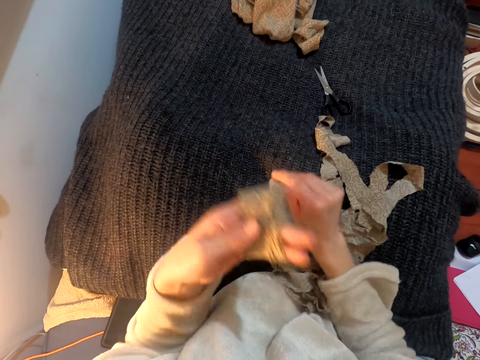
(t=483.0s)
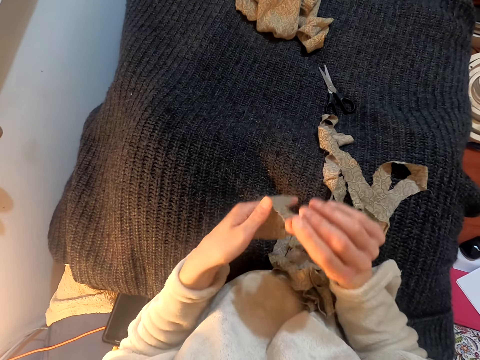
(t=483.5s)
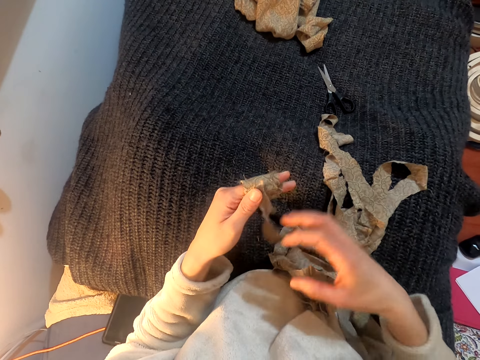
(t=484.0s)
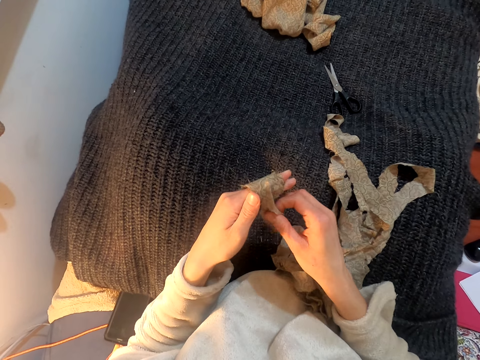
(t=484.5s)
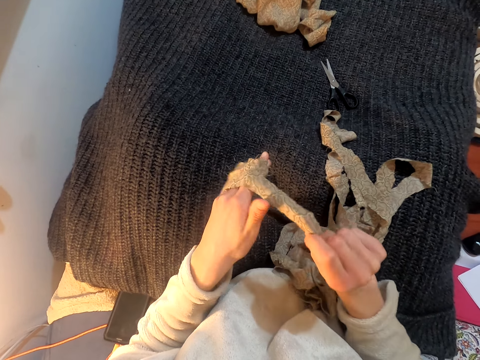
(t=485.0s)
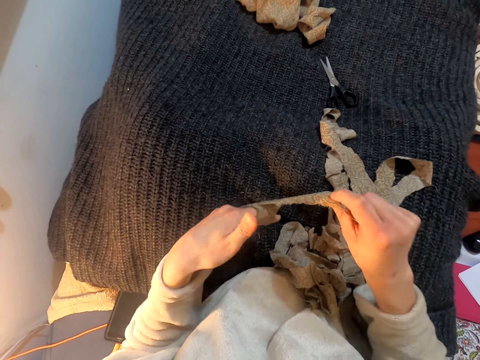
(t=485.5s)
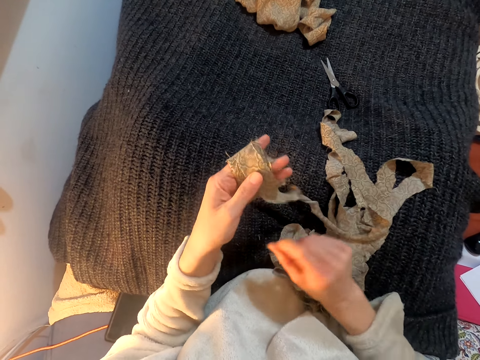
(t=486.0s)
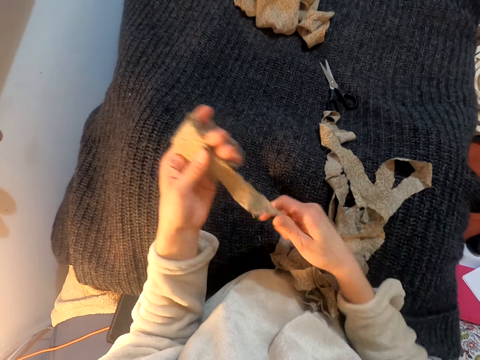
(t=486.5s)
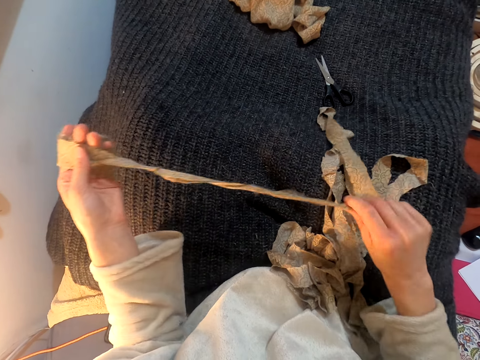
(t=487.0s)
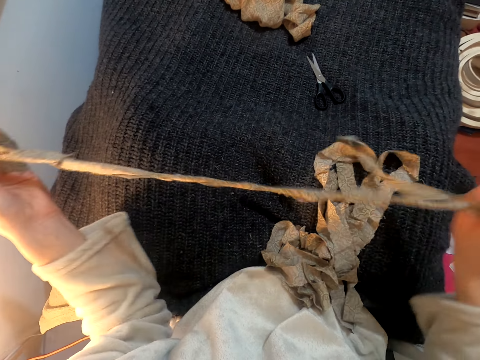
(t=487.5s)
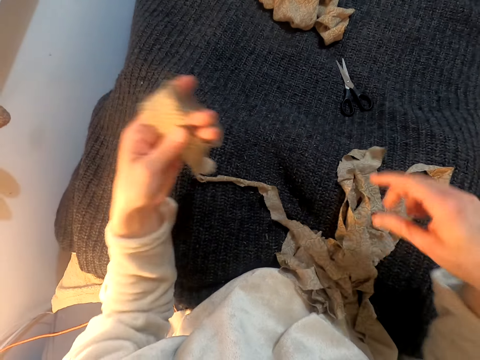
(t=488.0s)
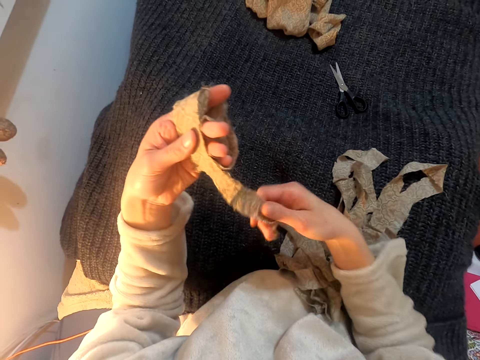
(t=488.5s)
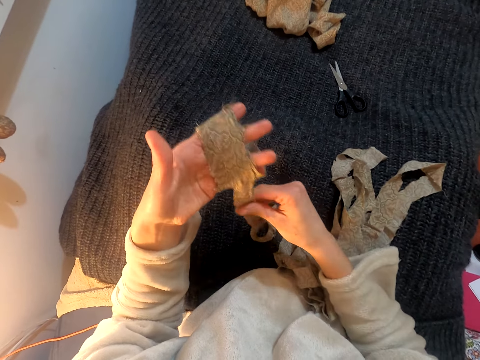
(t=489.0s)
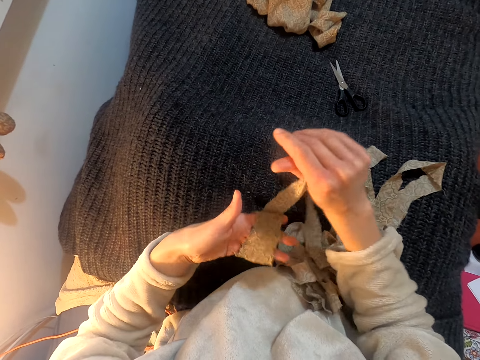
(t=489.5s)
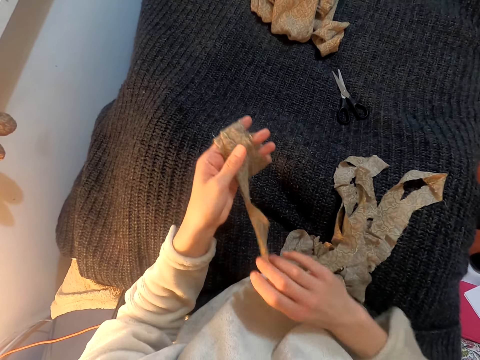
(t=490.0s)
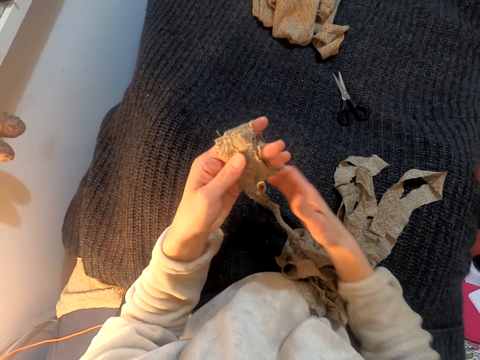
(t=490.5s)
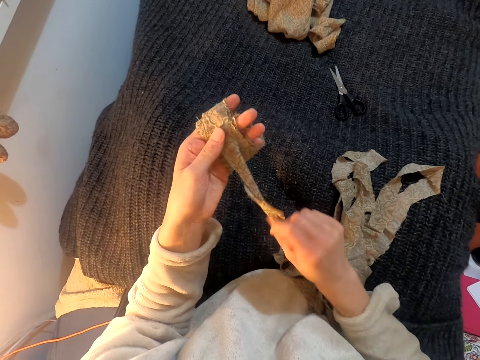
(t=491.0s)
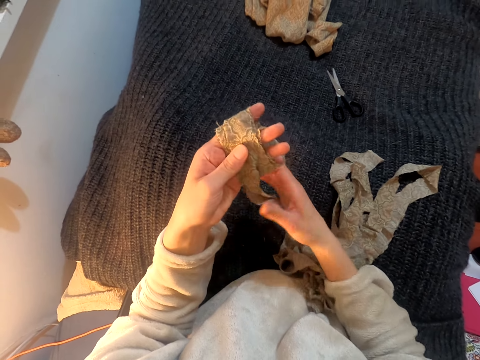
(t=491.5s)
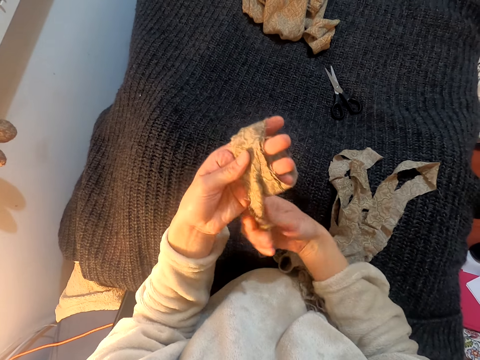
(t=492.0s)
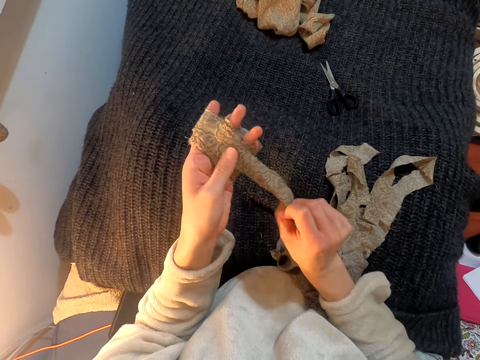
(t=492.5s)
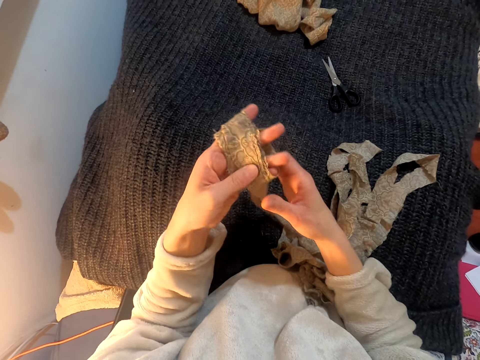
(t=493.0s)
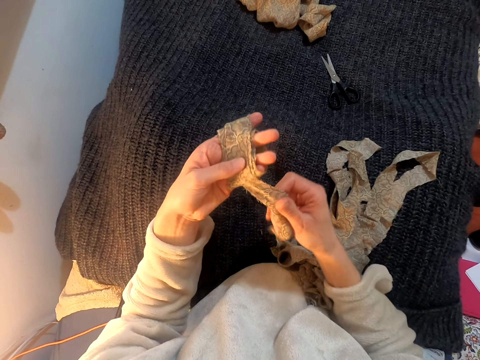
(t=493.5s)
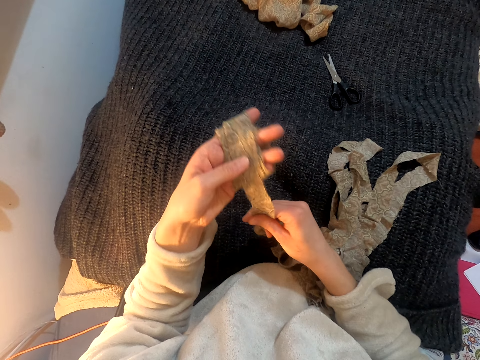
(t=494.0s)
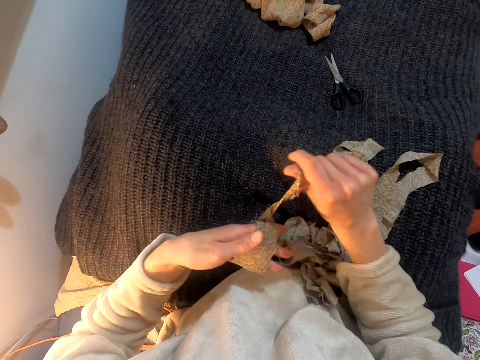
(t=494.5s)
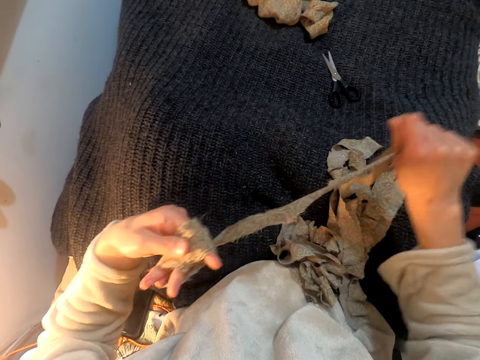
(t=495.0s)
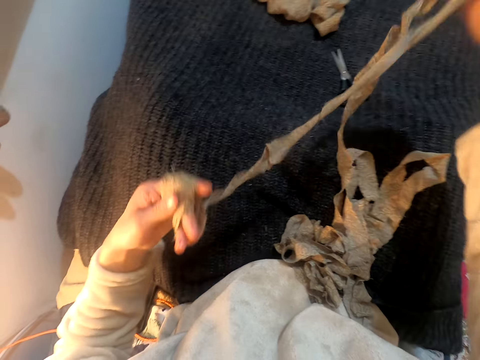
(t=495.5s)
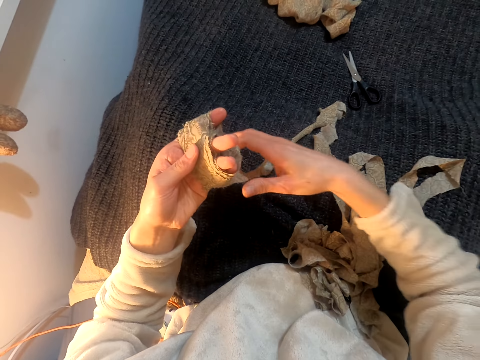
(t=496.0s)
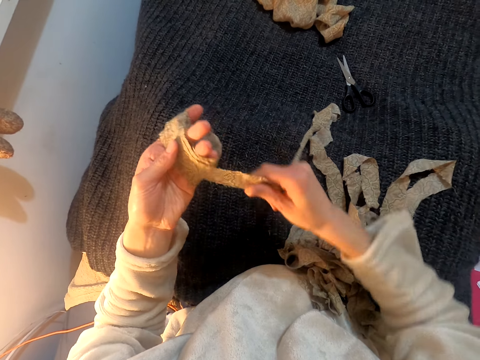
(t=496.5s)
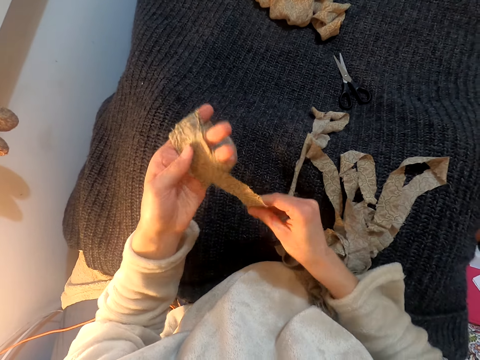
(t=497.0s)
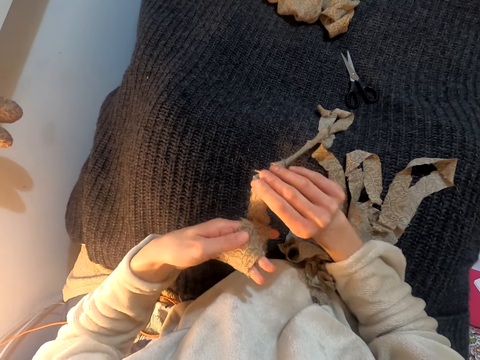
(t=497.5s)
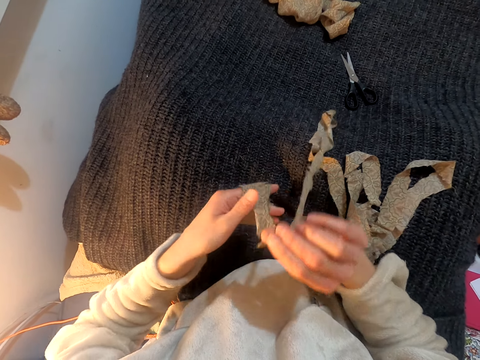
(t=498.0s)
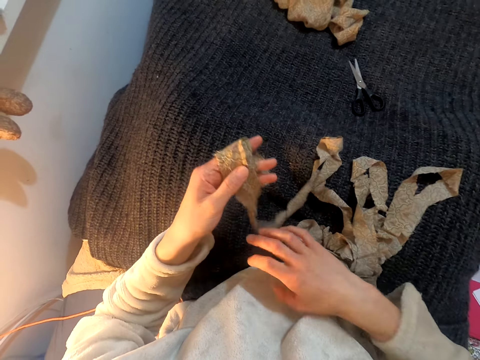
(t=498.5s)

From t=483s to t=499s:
The camera wearer folds the cloth on the left. They wrap the cloth on the hand. They stretch the cloth. They pull the cloth. They drop the cloth. They fold the cloth on the left. They stretch the cloth. They fold the cloth on the left. They pull the cloth. They drop the cloth. They fold the cloth on the left.

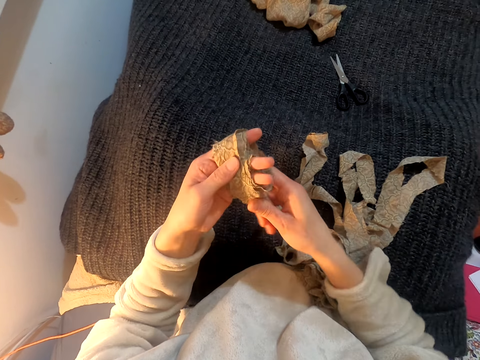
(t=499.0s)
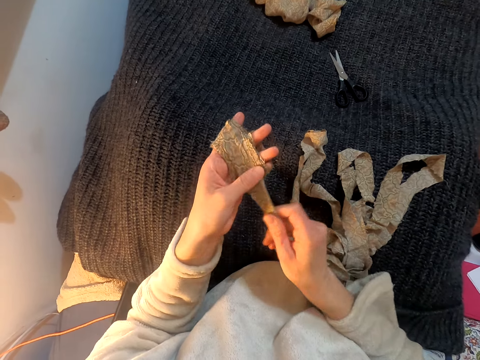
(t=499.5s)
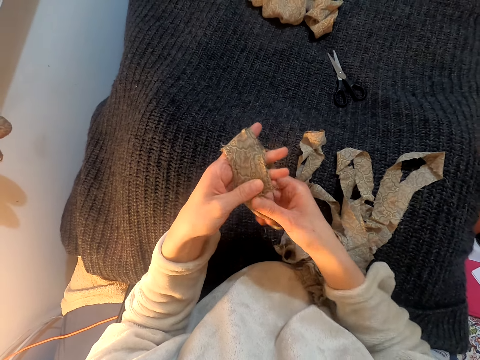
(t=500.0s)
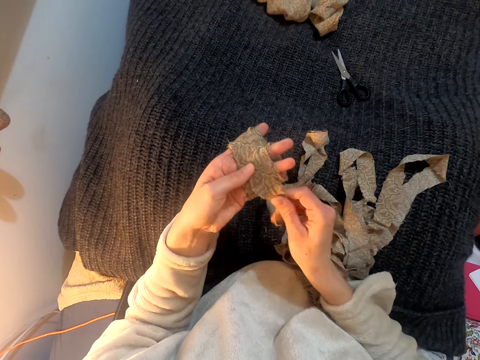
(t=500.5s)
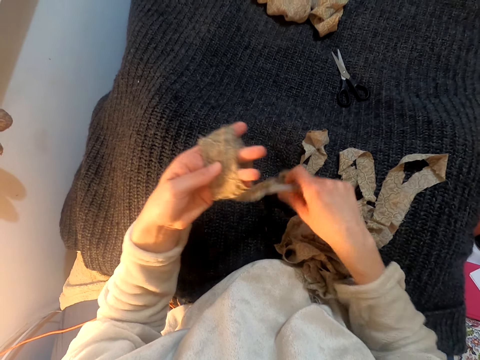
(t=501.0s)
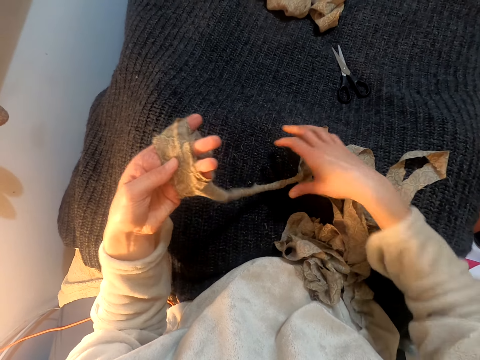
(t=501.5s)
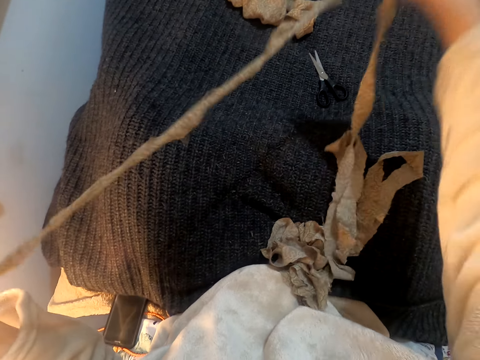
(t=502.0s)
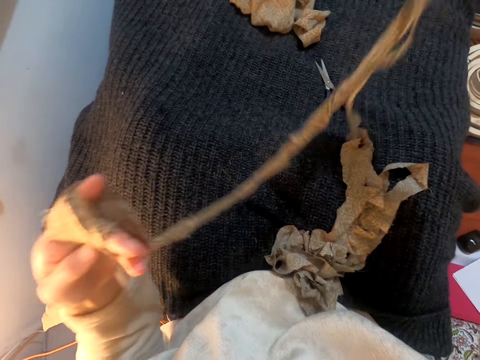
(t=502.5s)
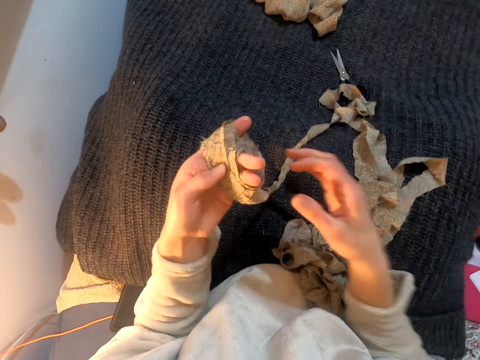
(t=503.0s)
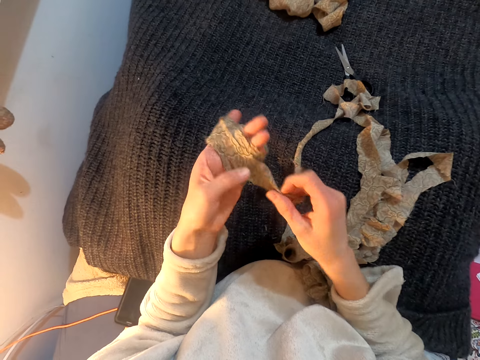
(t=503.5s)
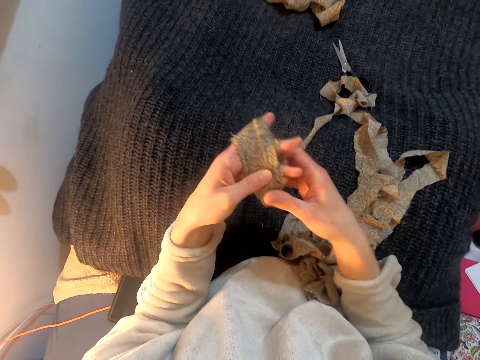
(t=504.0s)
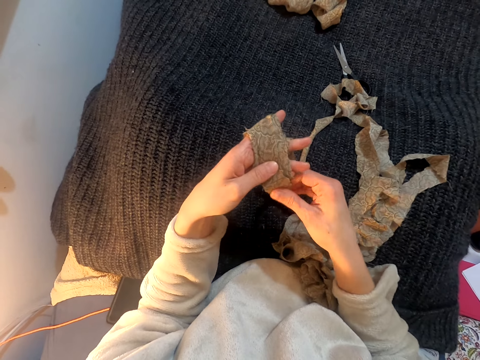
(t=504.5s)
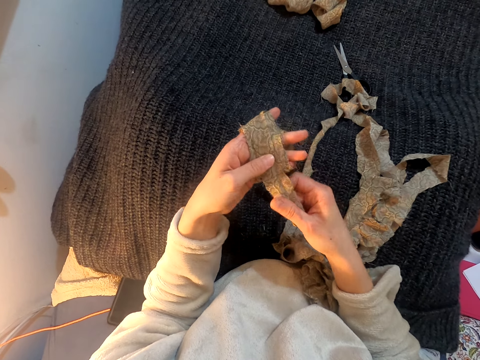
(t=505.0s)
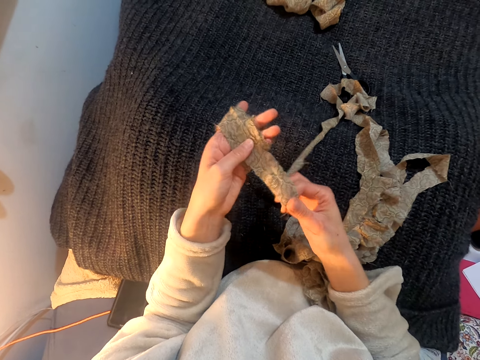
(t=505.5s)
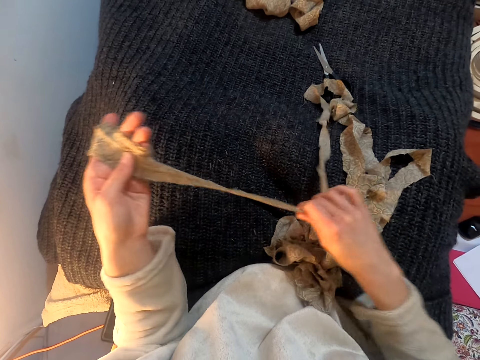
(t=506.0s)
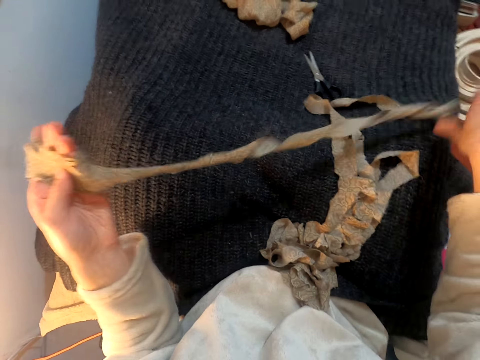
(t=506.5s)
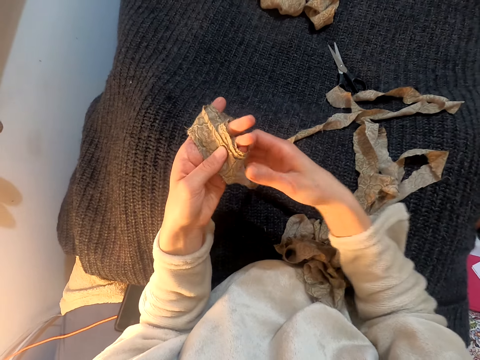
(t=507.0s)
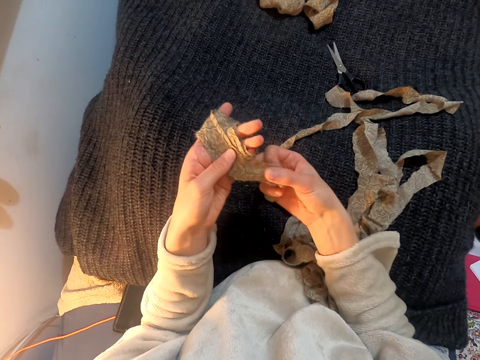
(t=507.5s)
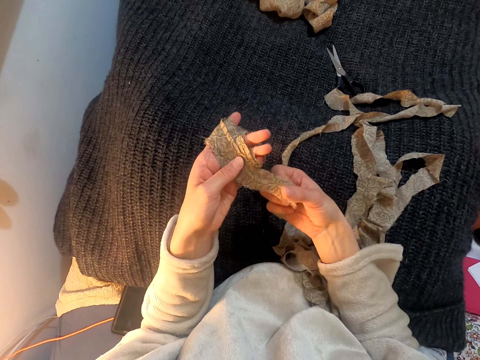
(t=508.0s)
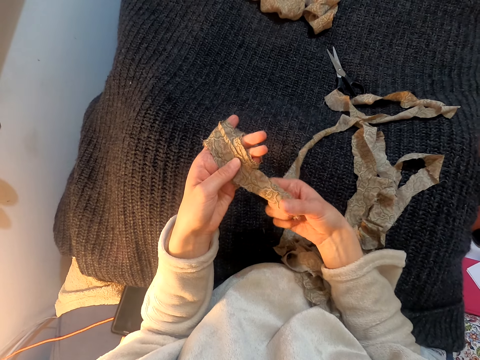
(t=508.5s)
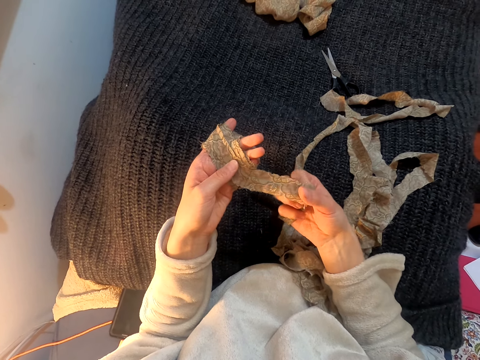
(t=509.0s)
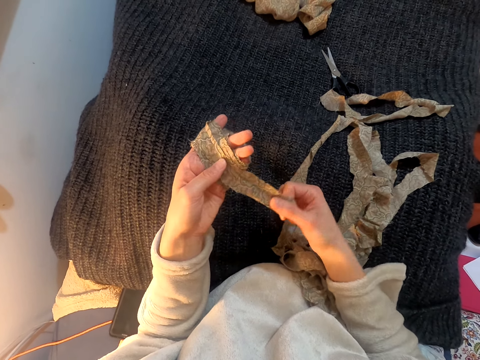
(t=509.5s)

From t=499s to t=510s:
The camera wearer stretches the cloth. They pull the cloth. They drop the cloth. They stretch the cloth.
